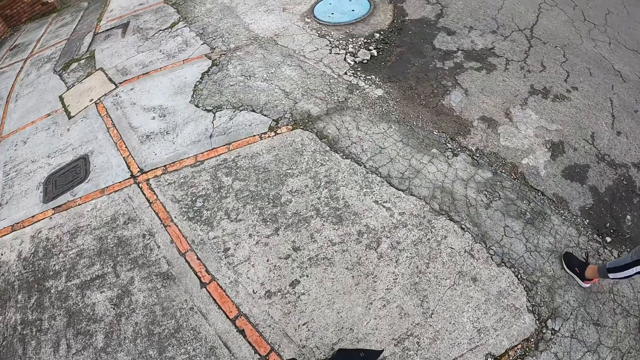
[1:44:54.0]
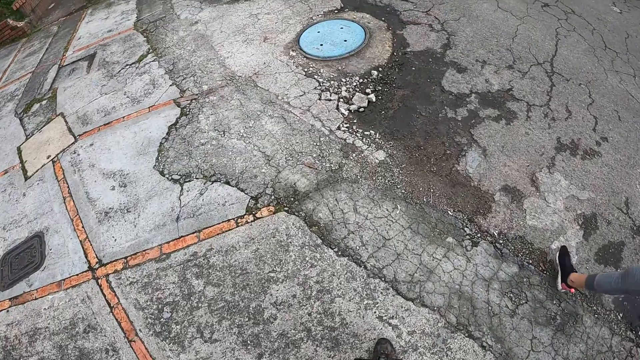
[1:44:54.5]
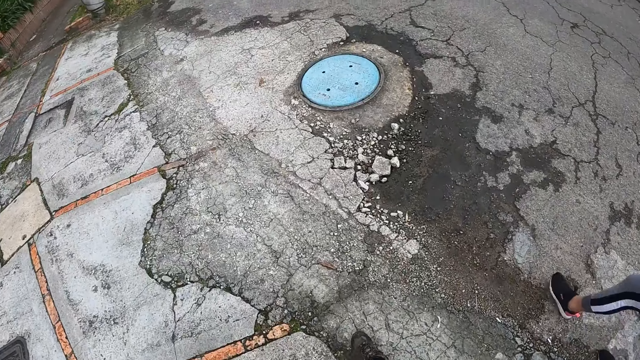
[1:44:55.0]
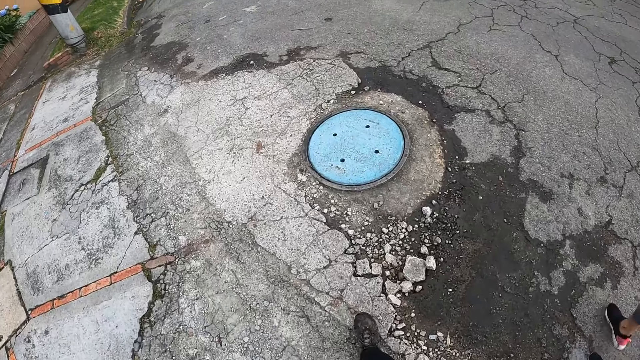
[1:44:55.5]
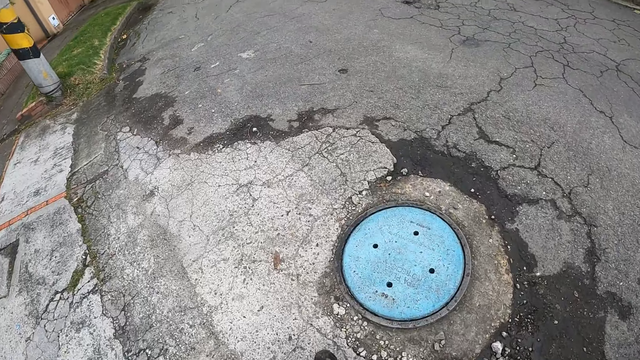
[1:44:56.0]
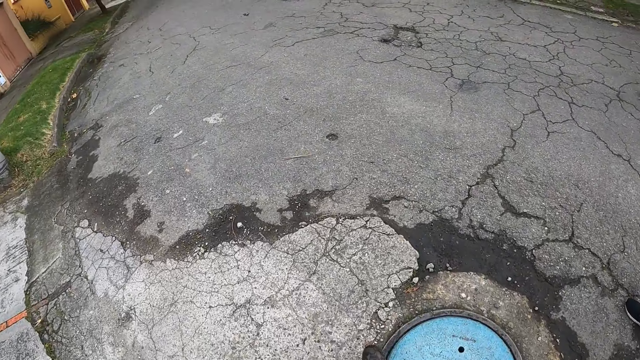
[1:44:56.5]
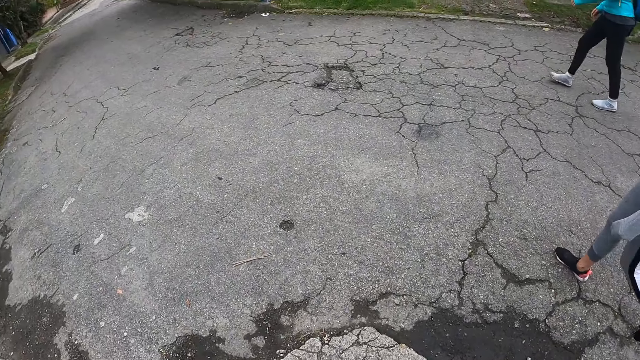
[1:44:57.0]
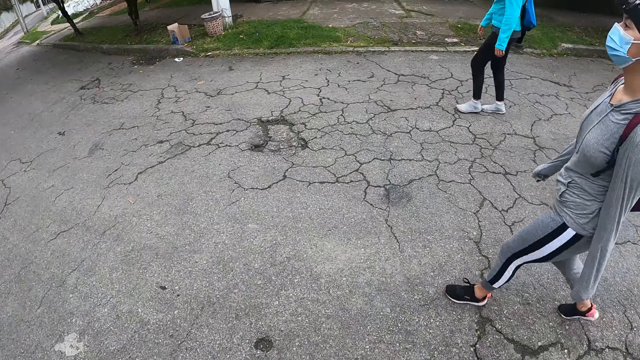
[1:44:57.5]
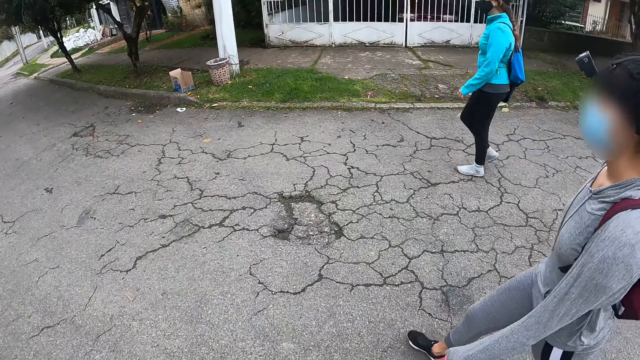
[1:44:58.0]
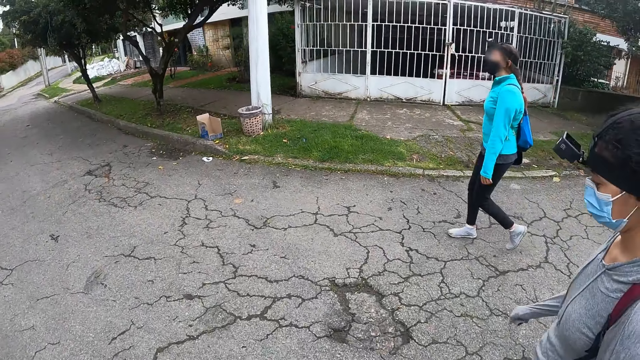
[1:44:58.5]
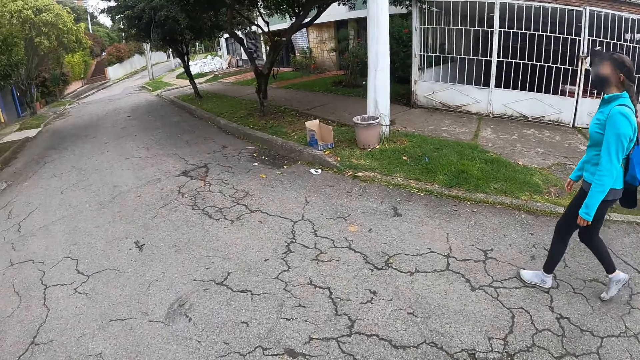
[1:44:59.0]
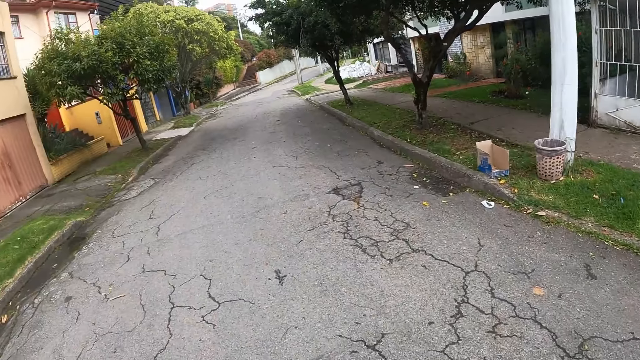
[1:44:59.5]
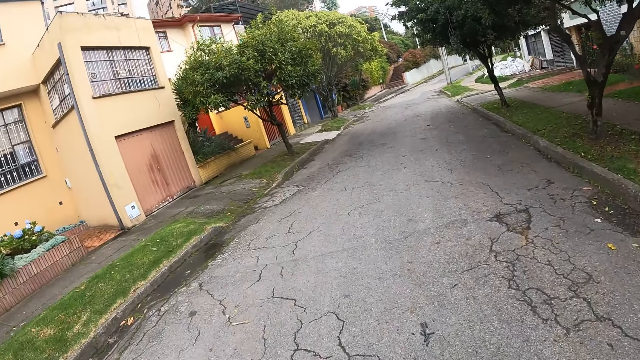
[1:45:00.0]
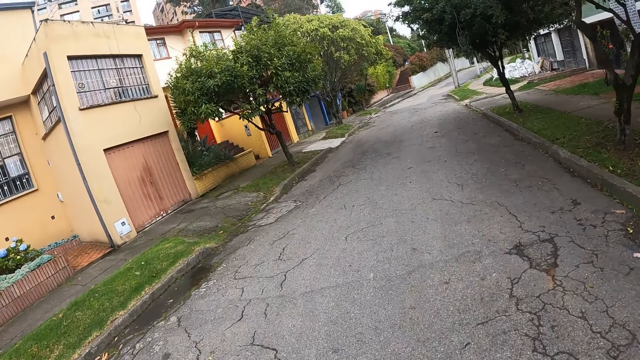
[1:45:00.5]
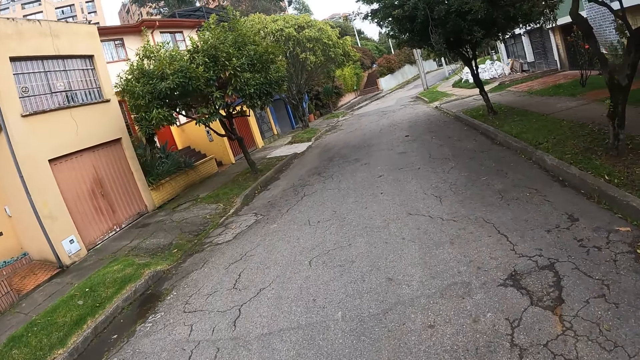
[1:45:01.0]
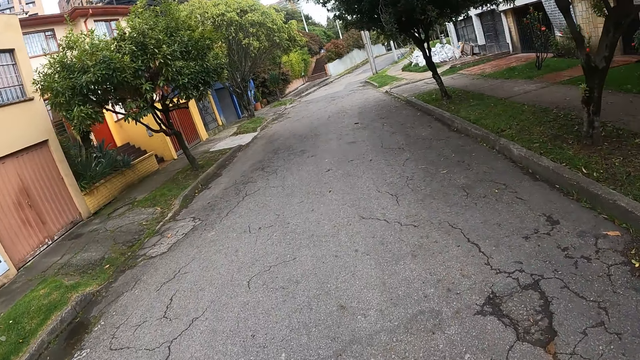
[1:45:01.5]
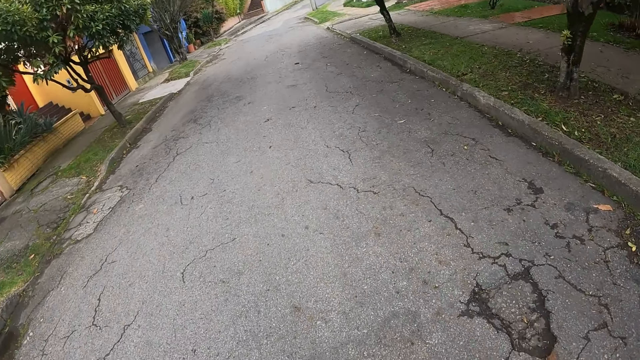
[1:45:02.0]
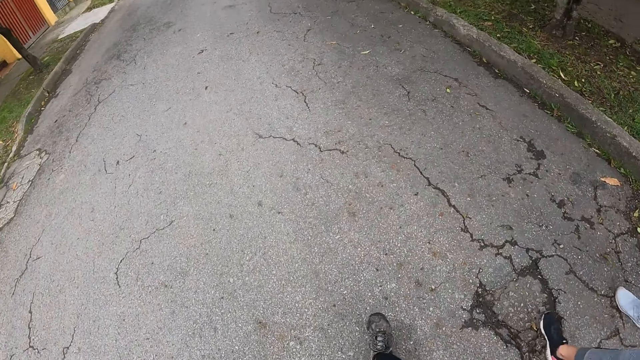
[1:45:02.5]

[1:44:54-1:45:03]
The camera wearer walks on a paved road along with a woman and another woman. They look around.

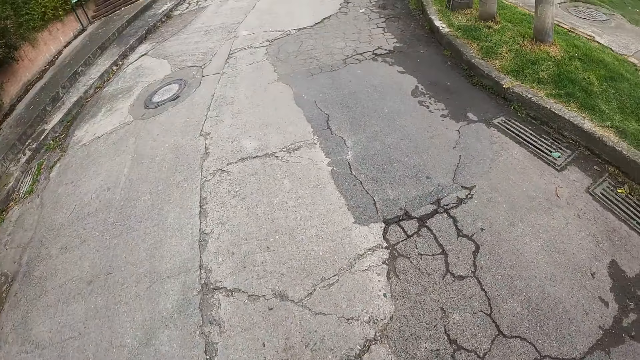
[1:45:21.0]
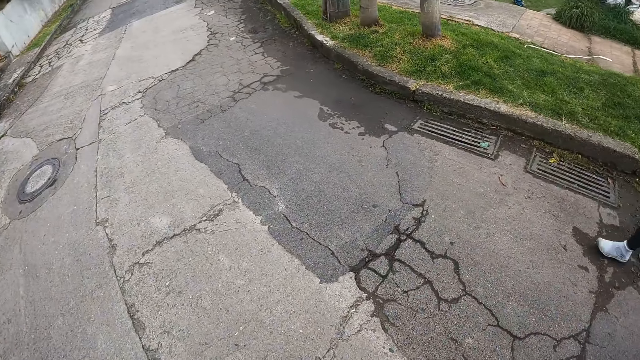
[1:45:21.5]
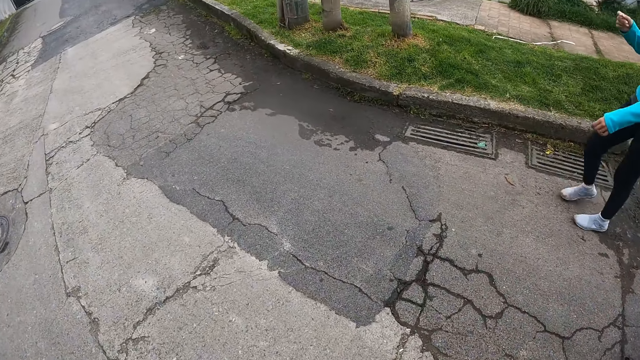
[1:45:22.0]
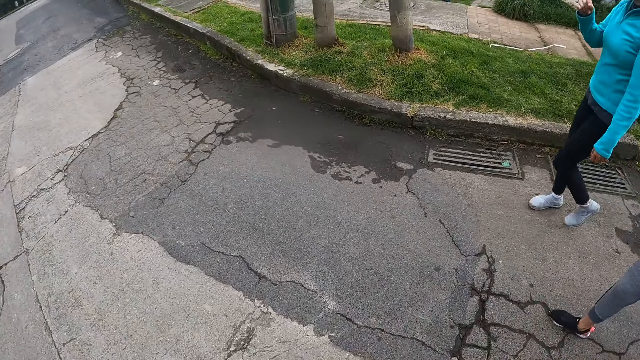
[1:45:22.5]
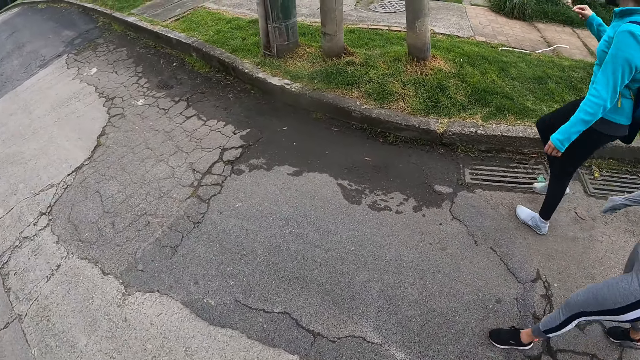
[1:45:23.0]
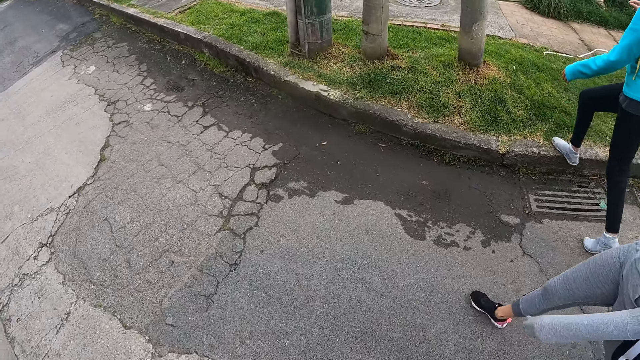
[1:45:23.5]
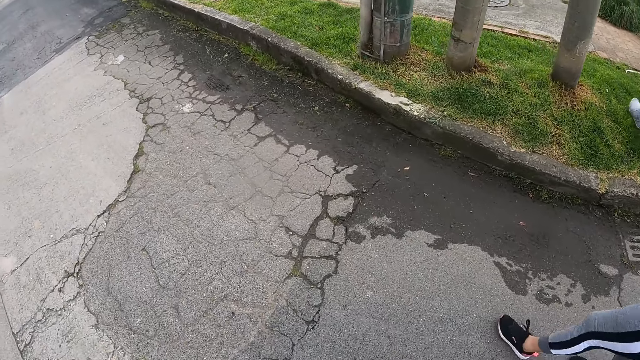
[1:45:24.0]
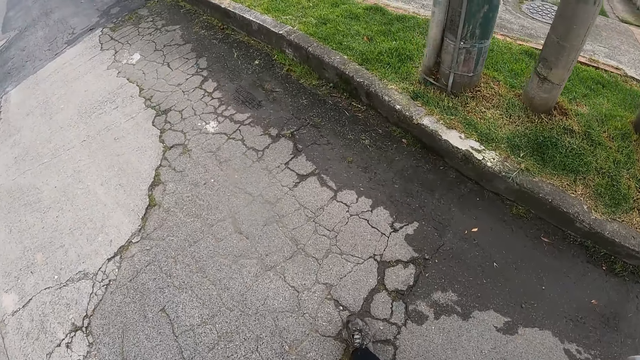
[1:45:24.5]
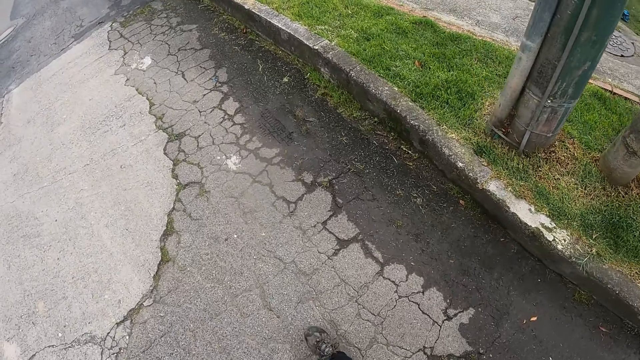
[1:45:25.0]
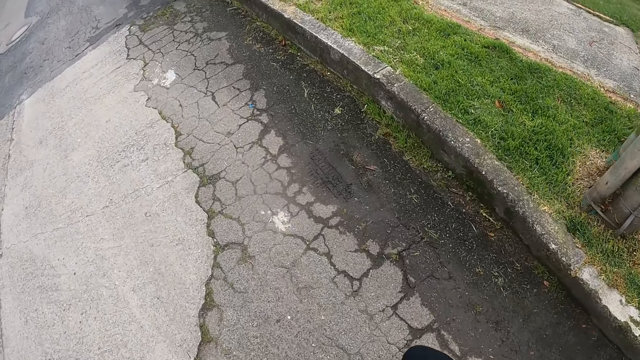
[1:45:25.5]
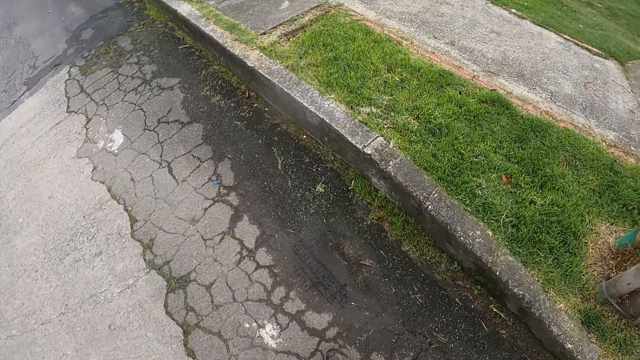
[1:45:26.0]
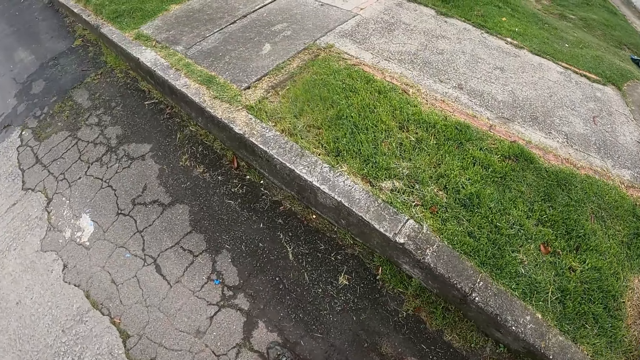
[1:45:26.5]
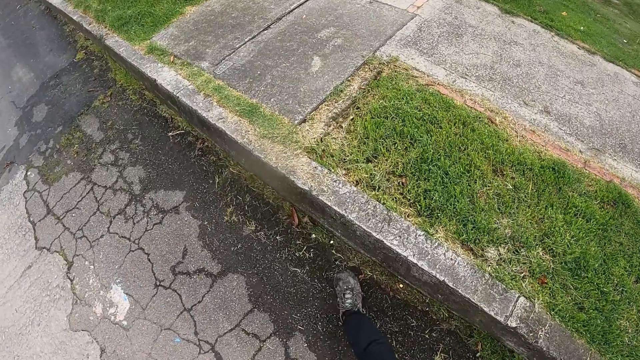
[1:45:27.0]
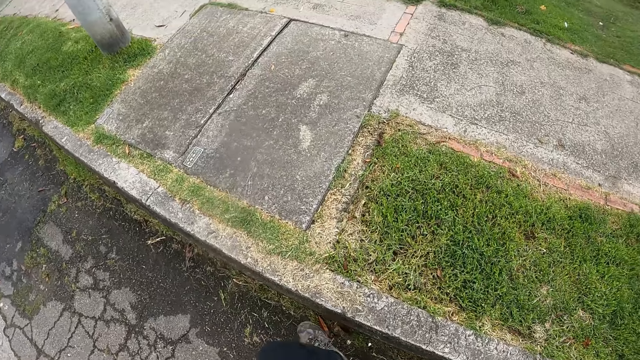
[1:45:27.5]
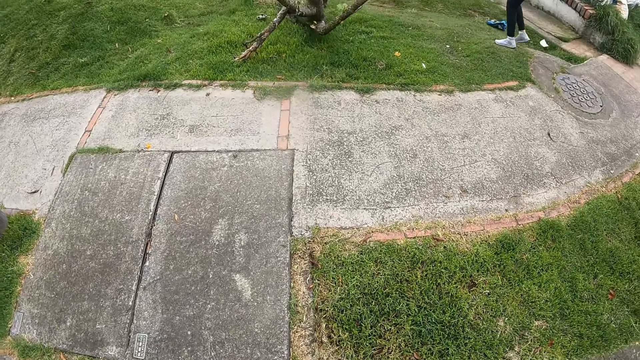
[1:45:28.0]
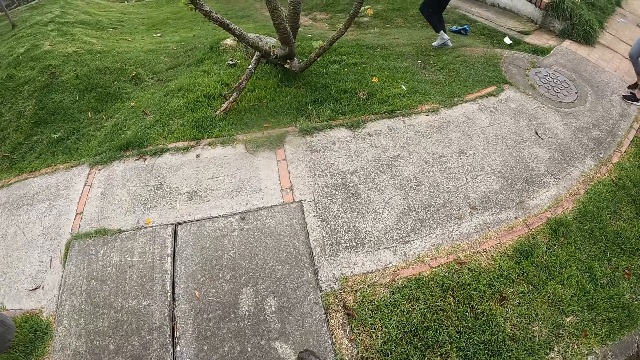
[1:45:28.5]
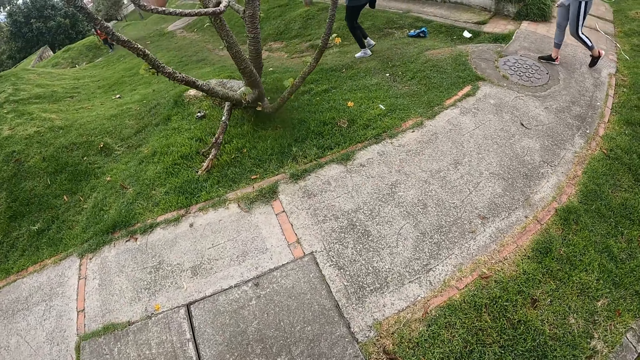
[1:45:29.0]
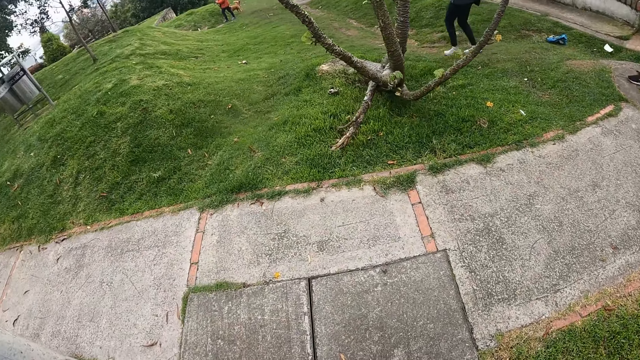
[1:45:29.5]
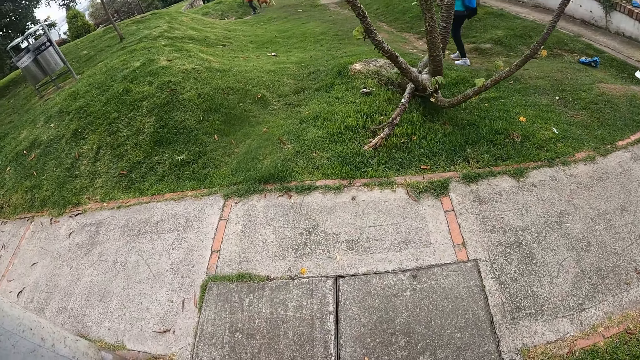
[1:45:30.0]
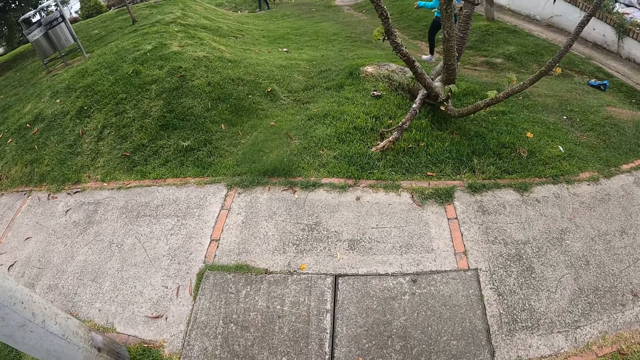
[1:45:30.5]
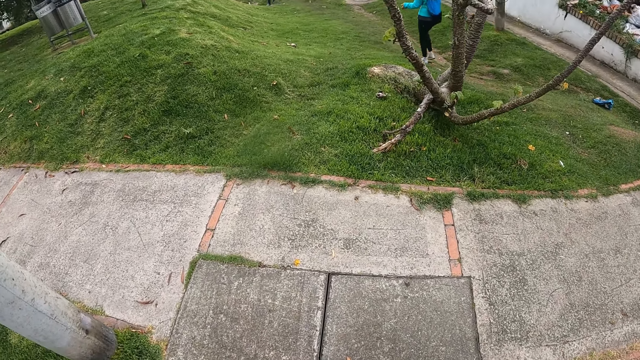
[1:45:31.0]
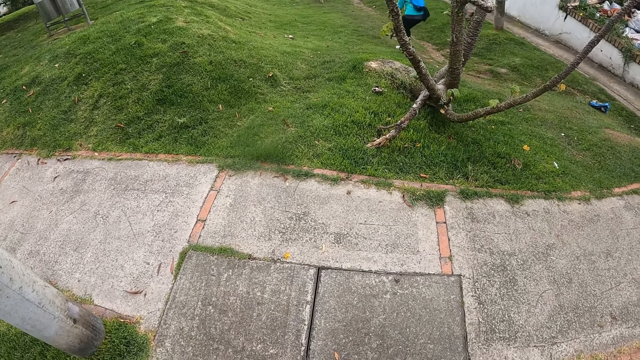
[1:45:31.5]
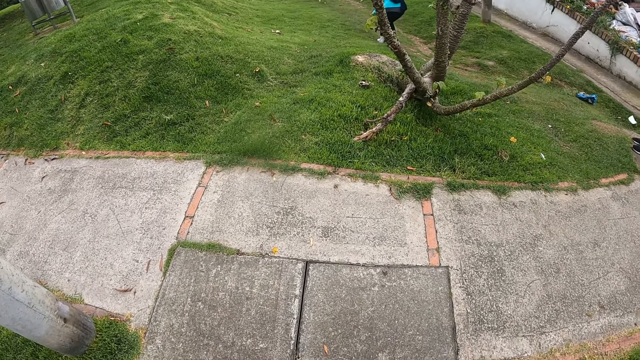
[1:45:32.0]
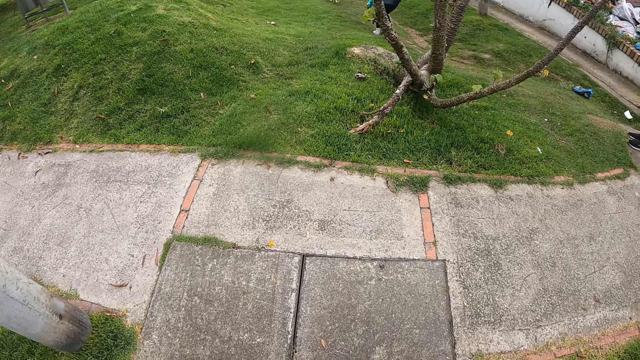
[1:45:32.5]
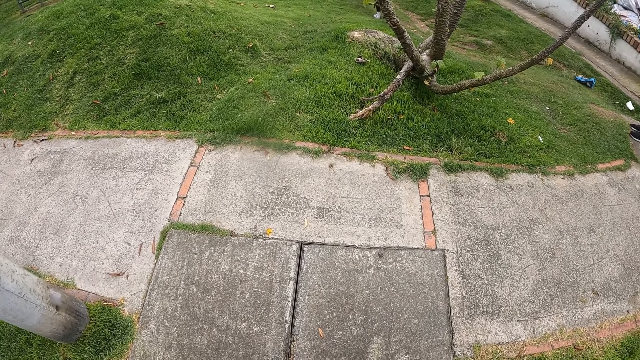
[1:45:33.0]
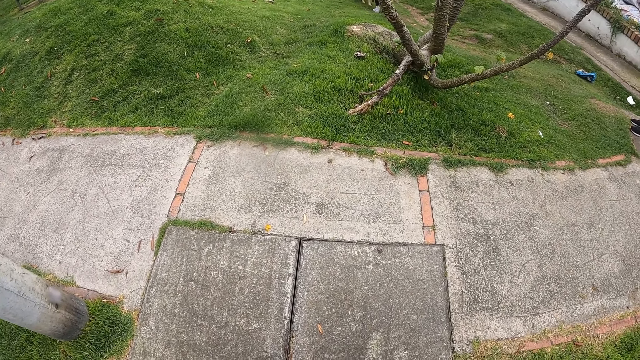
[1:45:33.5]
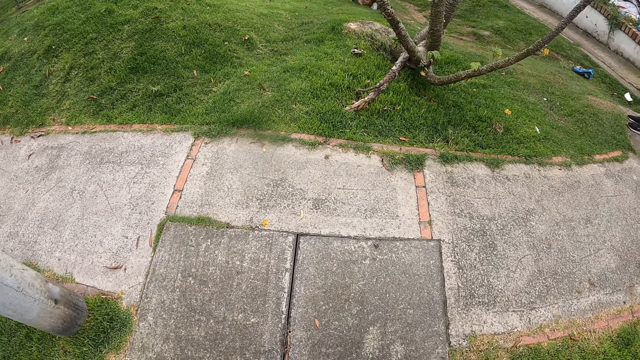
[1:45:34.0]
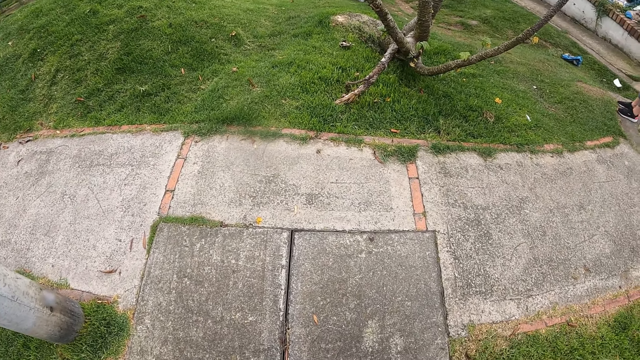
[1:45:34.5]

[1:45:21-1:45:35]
A person talks to another person. A woman walks onto a lawn. The camera wearer looks around. A dog walks towards the woman.
